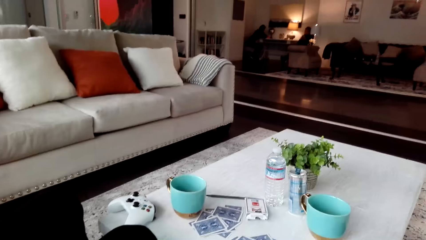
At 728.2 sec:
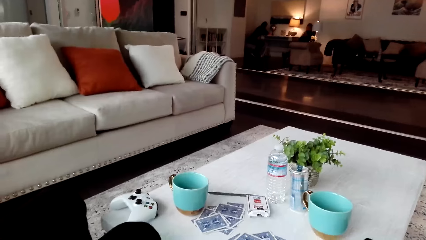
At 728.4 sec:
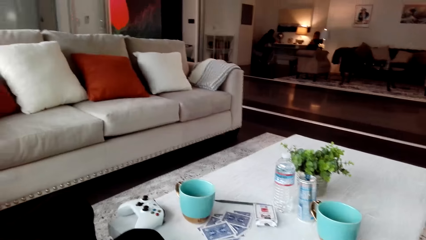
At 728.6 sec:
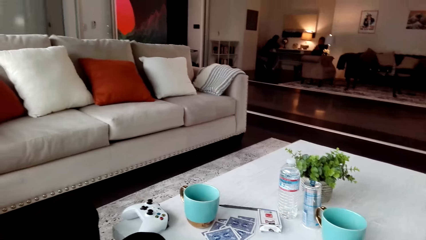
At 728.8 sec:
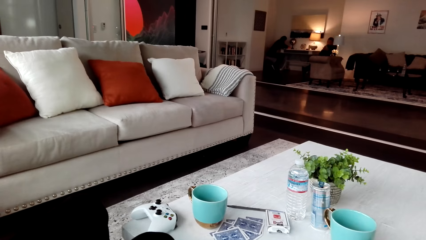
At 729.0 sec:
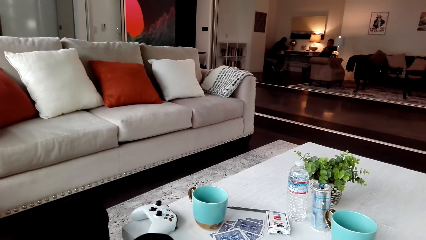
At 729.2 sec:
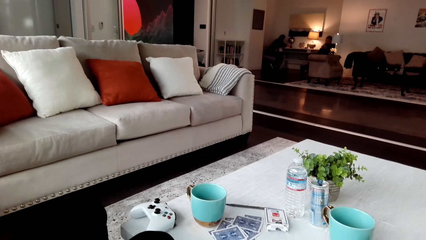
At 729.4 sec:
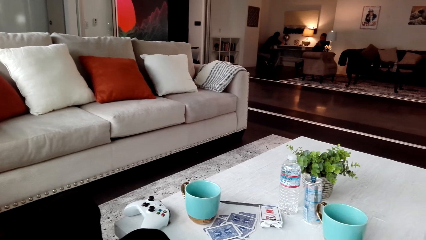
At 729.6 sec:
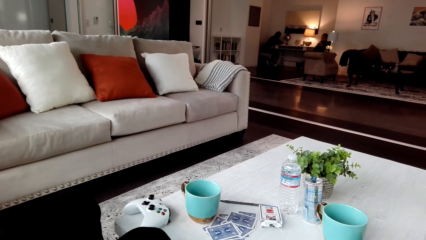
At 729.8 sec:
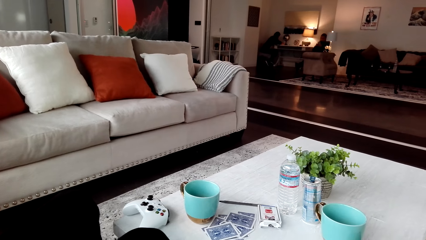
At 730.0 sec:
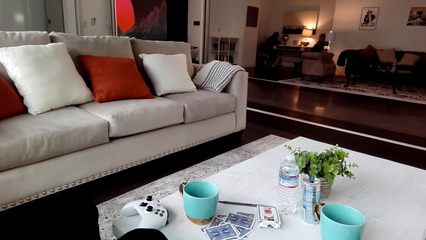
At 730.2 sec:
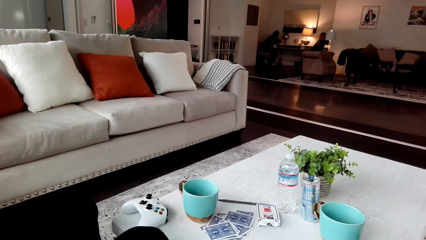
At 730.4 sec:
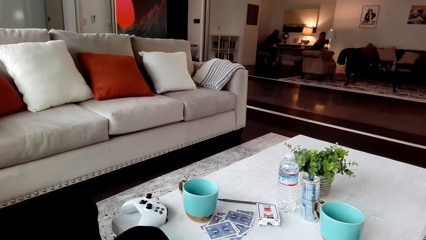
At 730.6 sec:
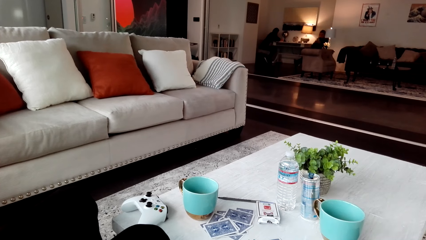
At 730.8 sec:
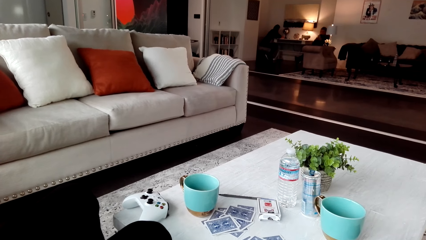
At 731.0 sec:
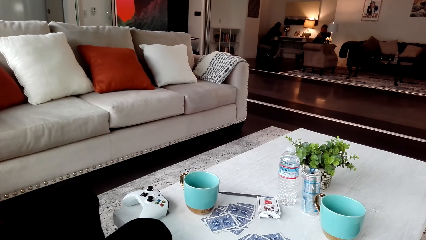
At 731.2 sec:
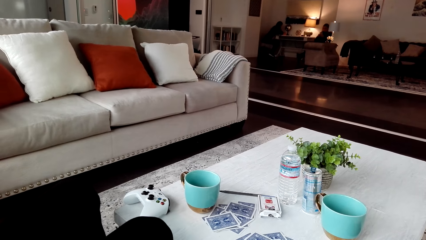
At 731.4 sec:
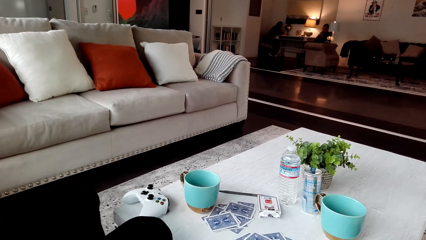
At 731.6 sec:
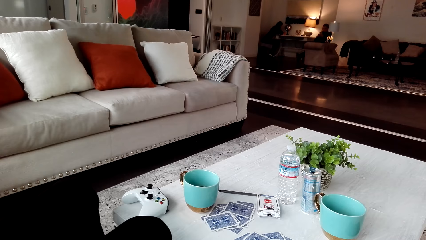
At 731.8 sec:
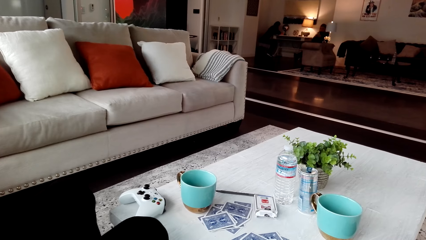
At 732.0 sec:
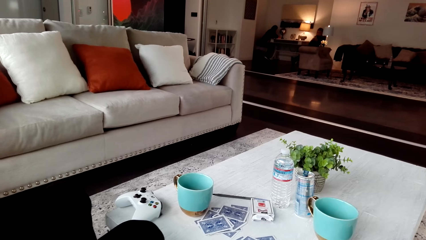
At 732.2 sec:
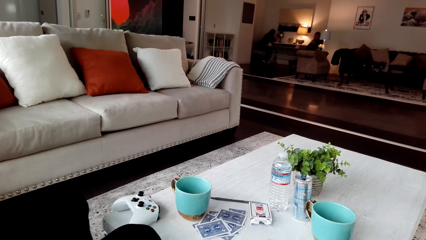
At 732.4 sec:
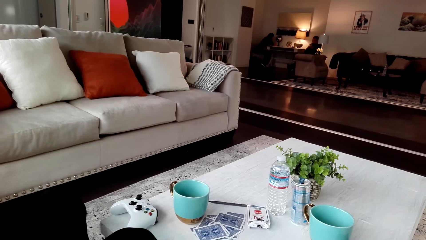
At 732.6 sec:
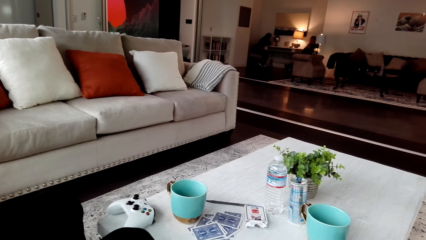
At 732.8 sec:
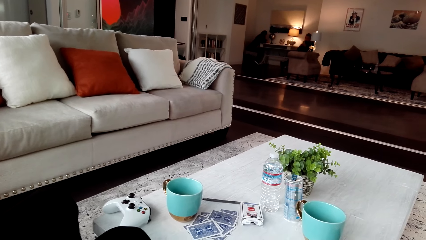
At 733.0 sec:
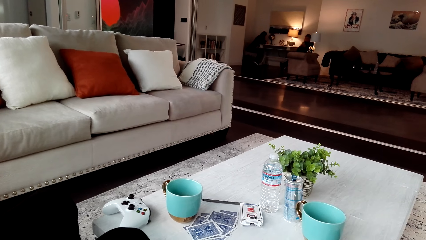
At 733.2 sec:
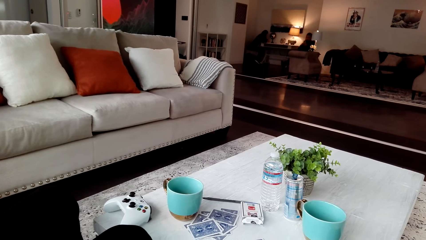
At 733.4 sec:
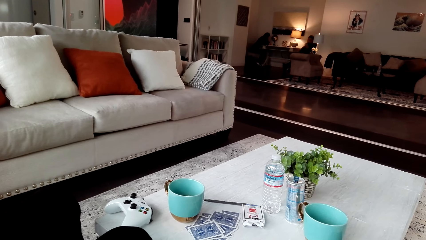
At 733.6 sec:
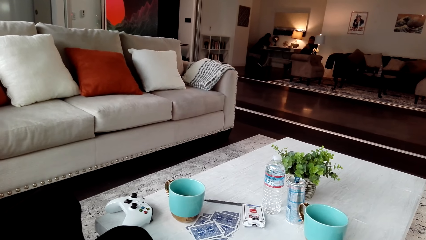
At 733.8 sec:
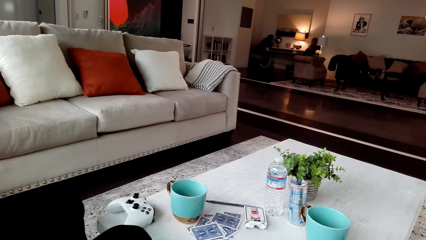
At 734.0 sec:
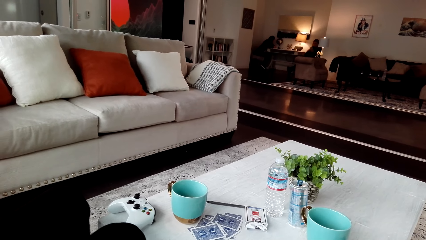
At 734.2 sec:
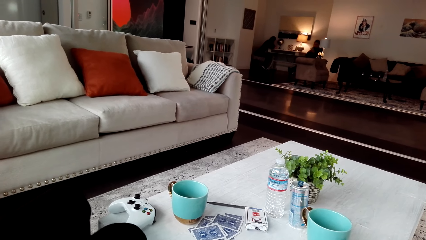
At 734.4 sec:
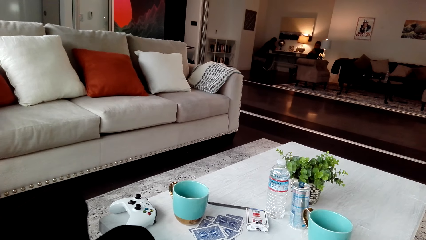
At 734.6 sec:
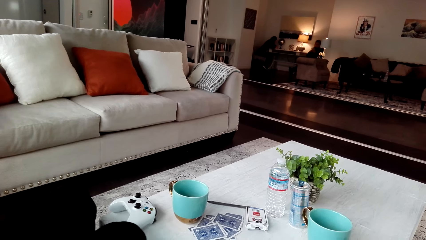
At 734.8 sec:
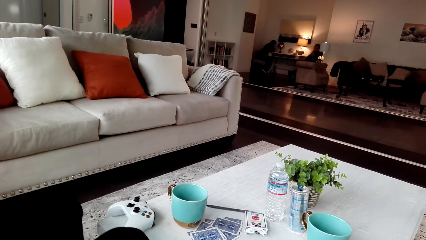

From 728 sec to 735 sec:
The camera wearer is singing.

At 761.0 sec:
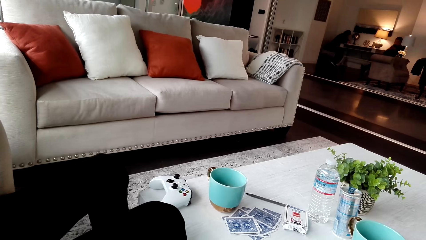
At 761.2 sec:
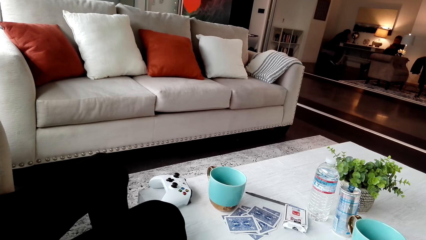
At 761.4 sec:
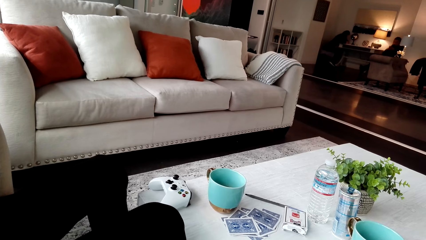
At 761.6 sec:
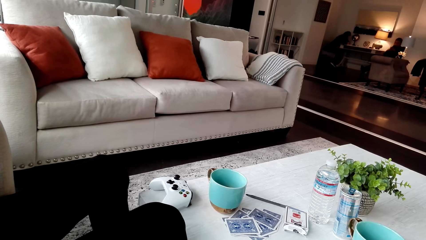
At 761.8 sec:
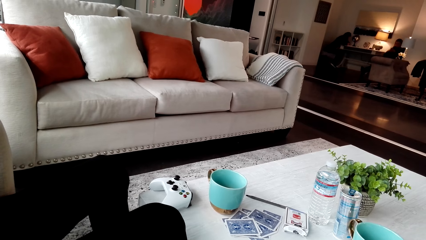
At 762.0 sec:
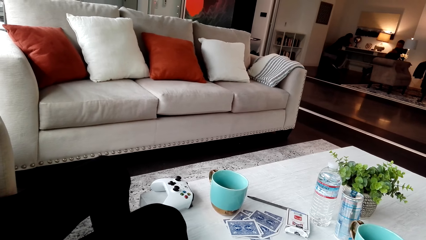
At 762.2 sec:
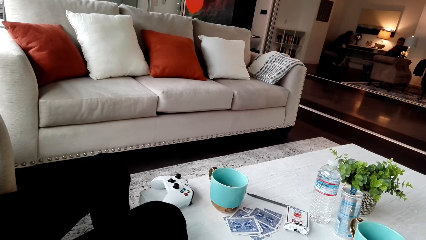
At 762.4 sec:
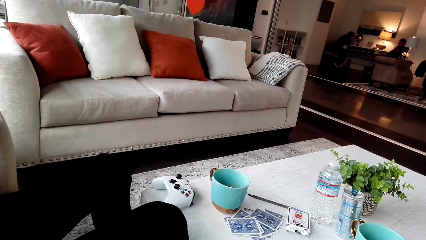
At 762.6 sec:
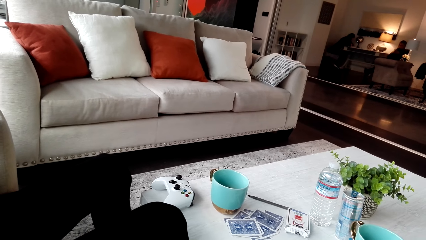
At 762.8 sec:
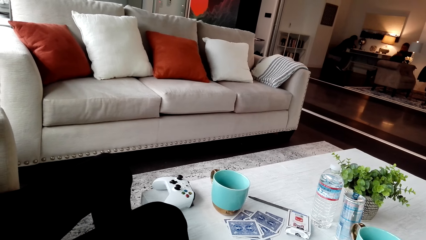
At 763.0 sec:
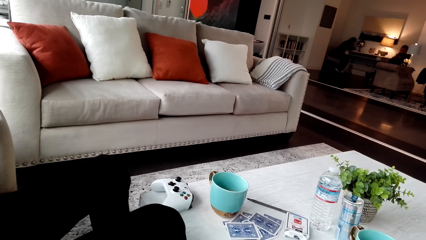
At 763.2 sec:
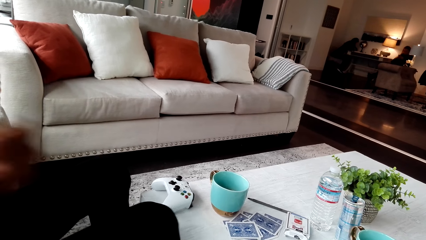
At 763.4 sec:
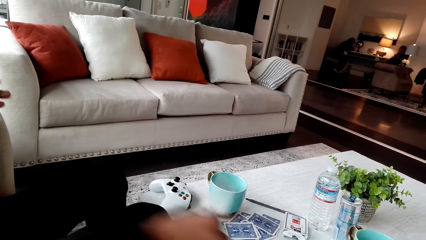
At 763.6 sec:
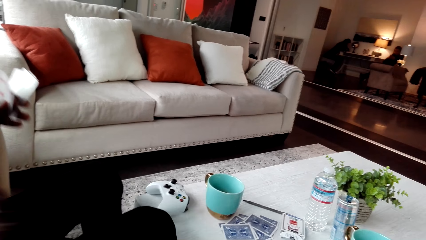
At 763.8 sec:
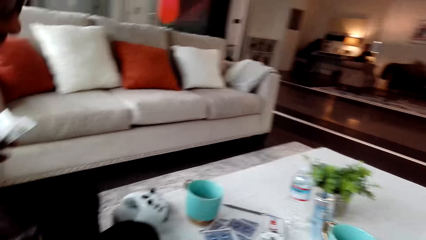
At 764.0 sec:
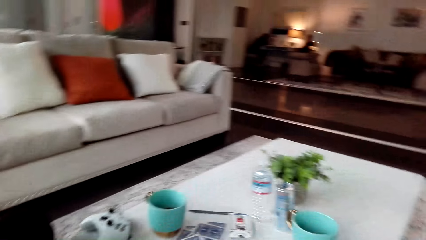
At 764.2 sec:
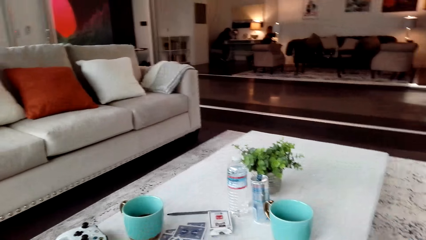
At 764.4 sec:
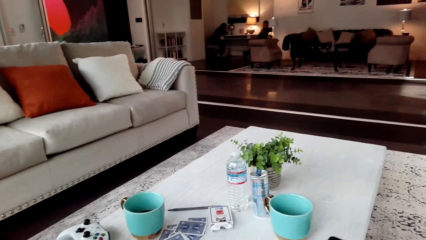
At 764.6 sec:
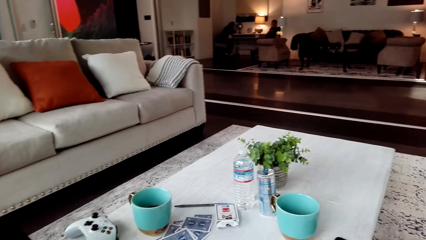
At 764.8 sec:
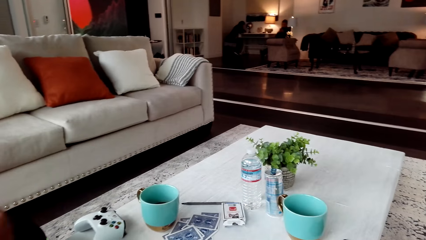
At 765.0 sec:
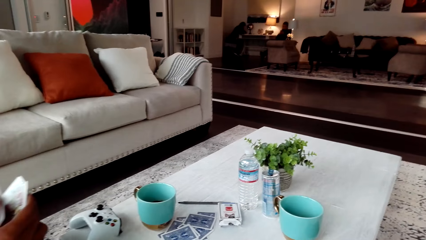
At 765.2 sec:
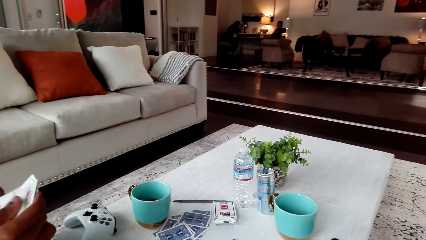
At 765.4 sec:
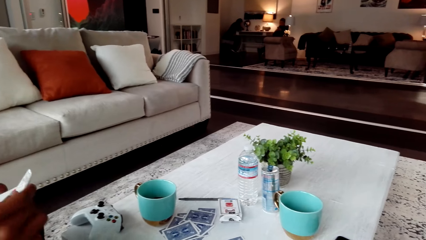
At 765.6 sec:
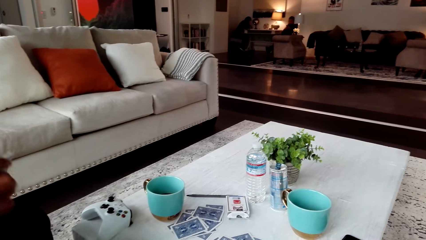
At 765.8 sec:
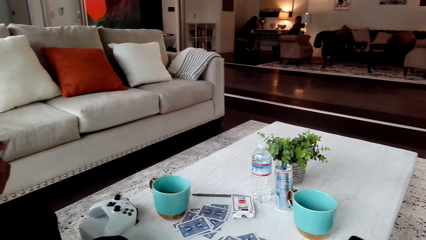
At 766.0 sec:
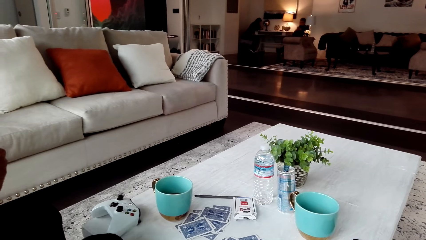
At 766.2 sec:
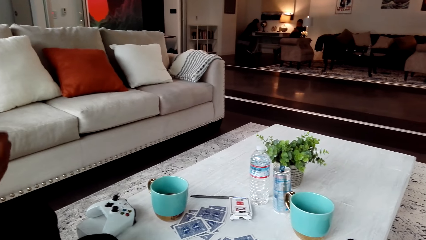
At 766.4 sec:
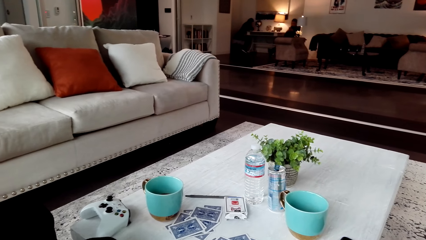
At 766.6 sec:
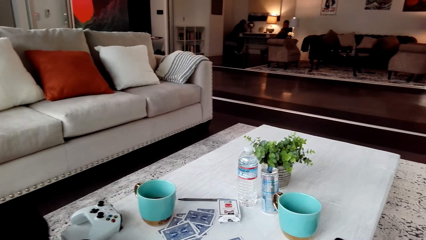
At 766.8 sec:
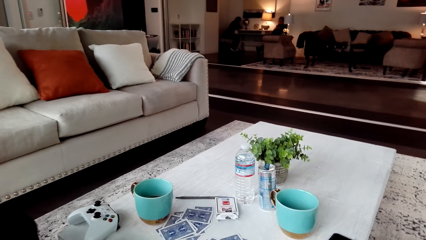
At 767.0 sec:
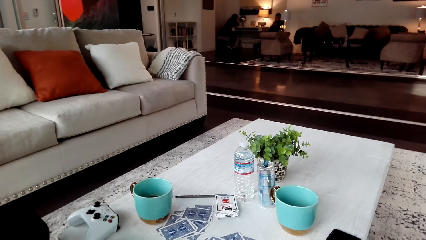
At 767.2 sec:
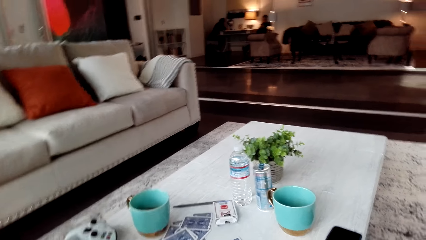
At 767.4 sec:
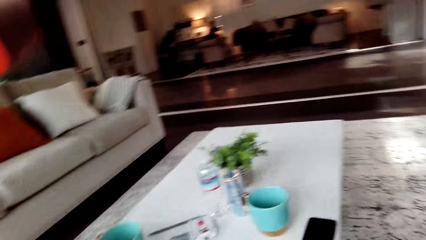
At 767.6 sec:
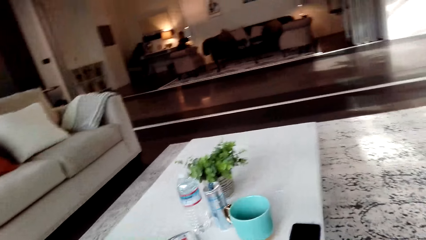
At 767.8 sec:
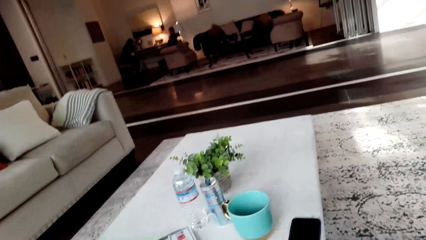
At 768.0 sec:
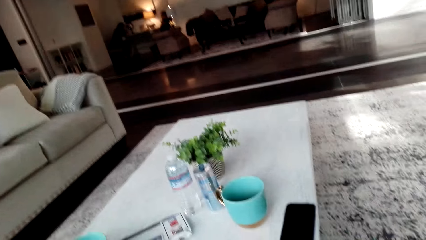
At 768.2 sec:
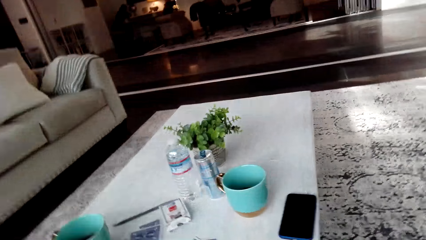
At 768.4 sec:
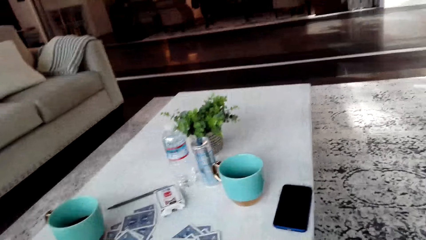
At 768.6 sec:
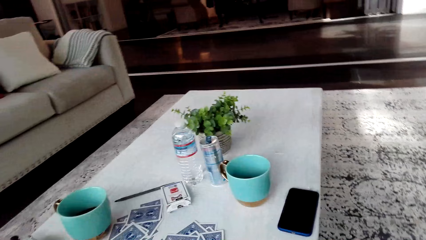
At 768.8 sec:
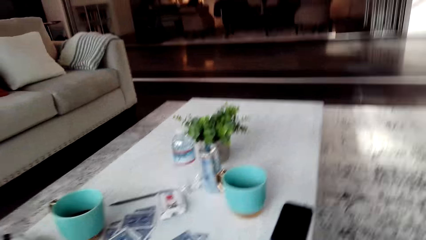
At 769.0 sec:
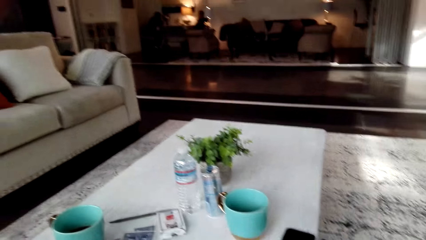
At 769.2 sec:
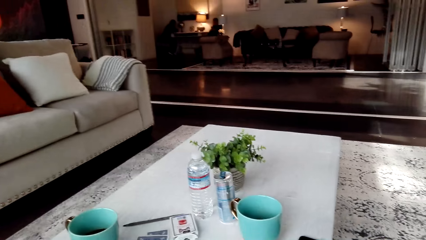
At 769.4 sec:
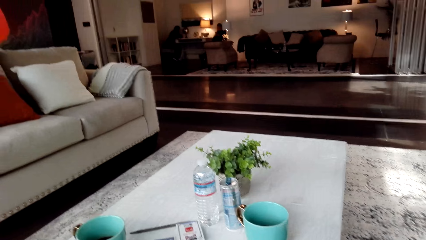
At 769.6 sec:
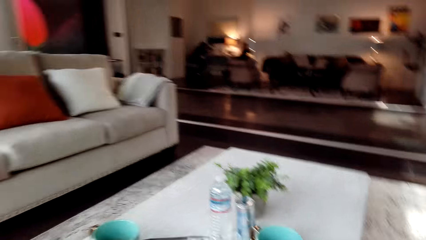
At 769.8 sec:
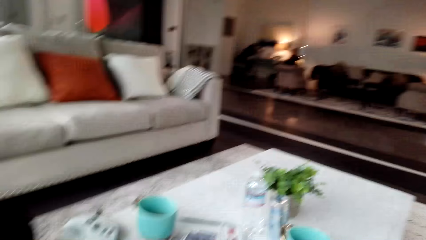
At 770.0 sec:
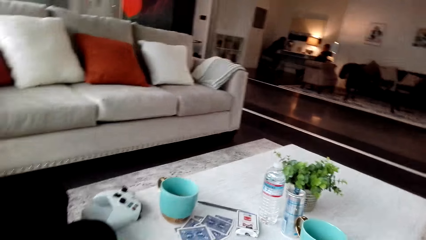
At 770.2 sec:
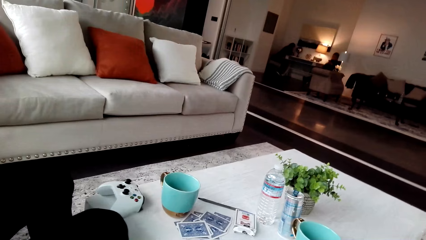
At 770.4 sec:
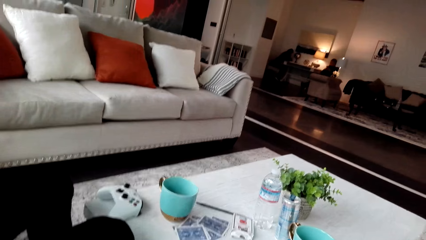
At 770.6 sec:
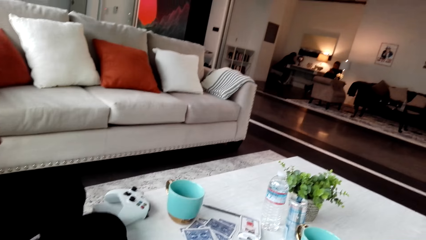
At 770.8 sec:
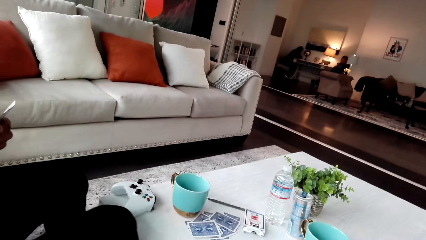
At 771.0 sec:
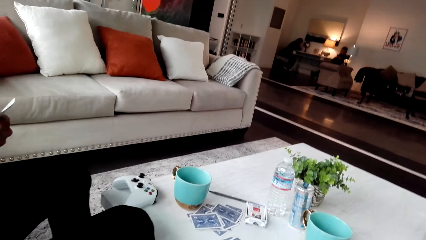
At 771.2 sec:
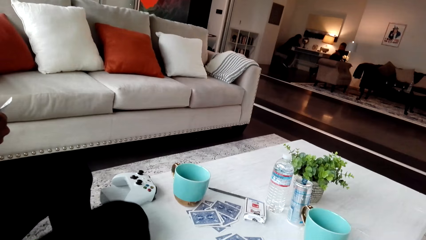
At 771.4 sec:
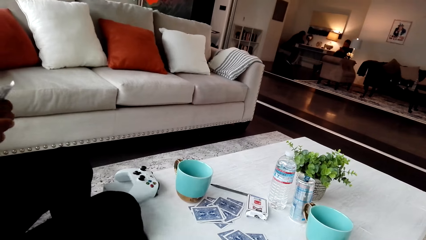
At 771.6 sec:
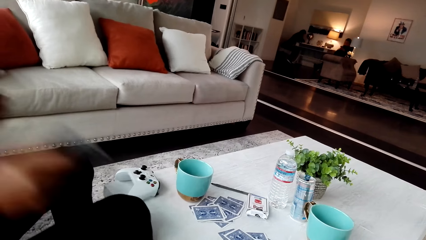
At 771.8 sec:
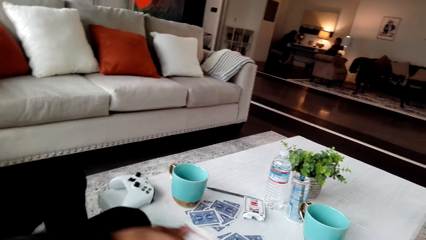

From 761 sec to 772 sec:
A man puts the cards down. The camera wearer looks around. She is looking at her cards.
